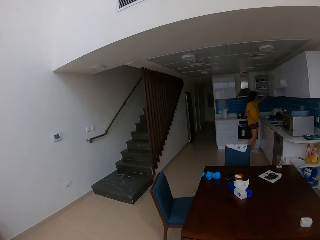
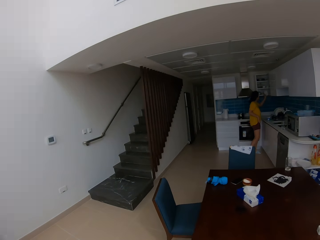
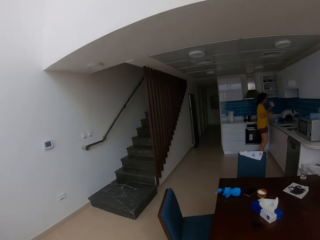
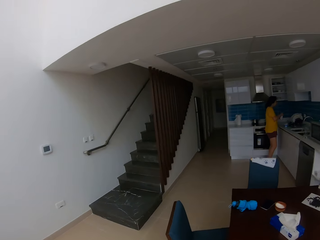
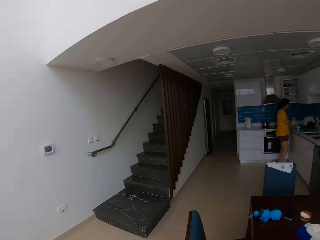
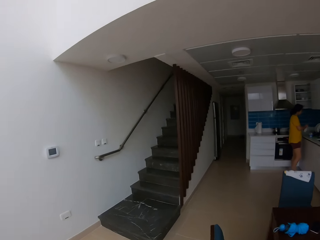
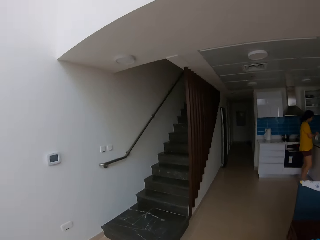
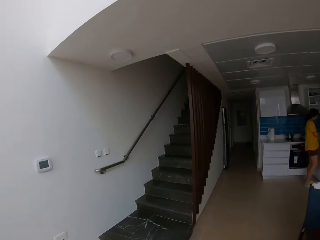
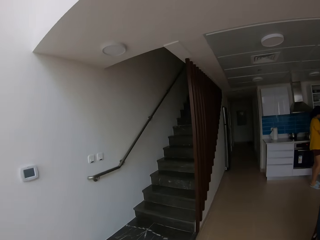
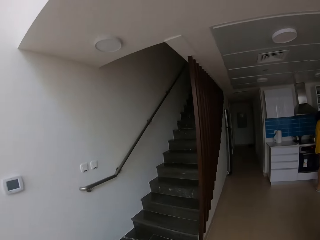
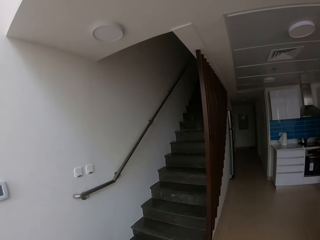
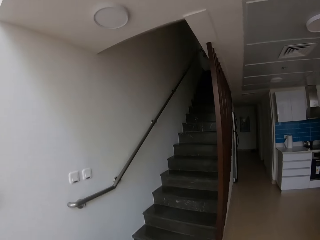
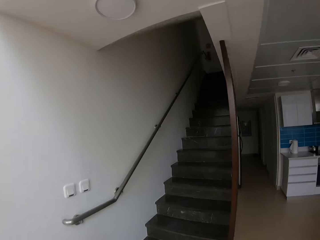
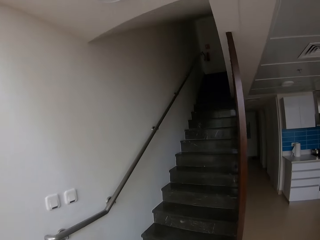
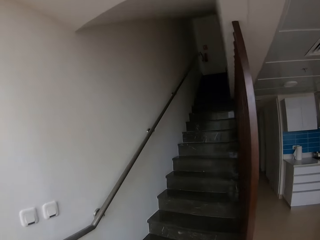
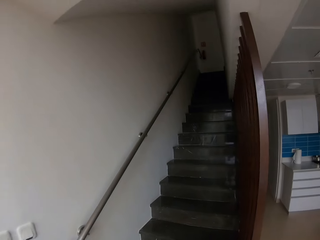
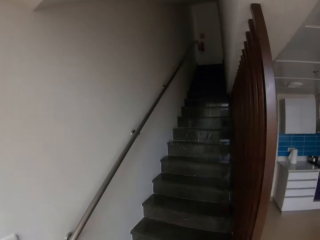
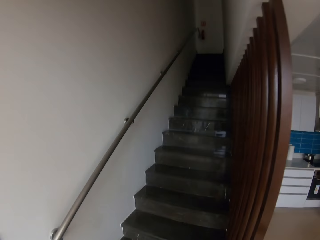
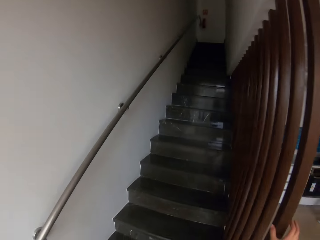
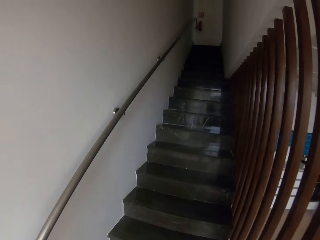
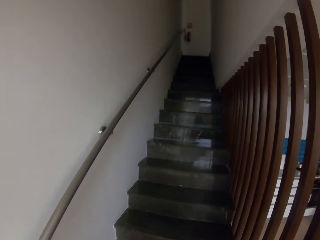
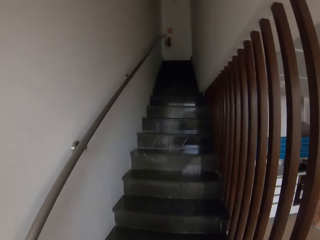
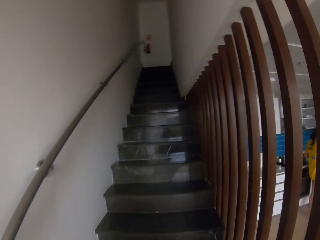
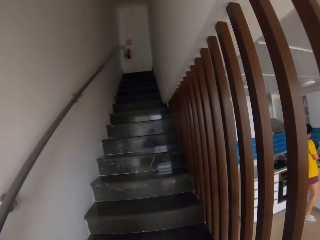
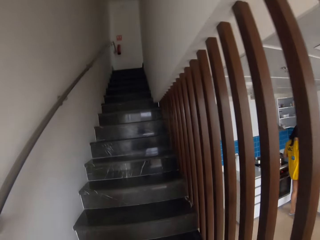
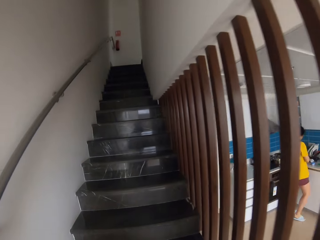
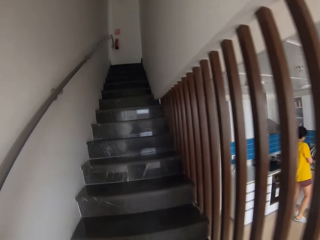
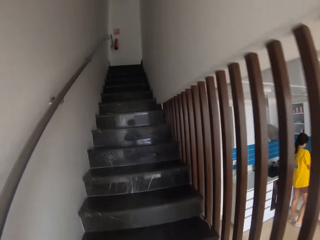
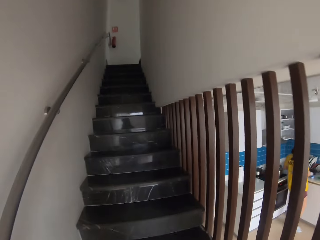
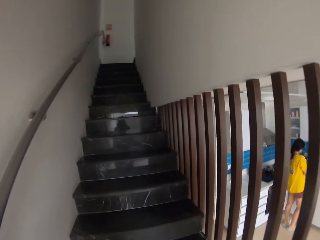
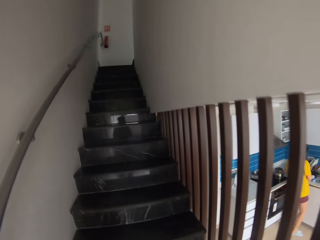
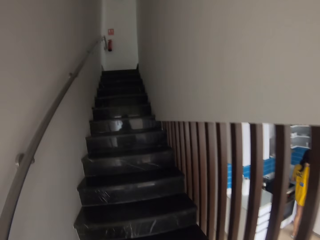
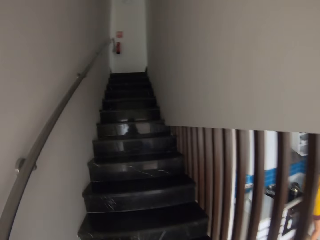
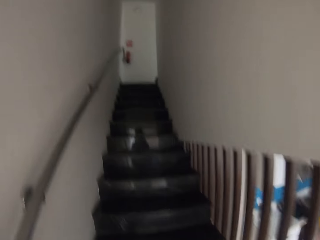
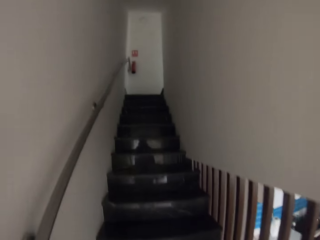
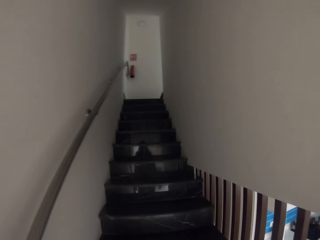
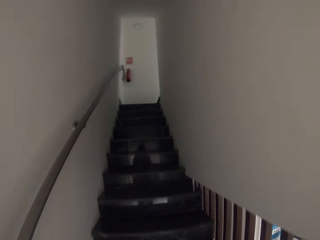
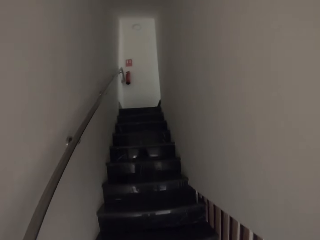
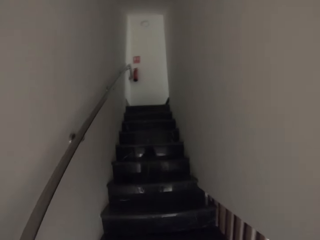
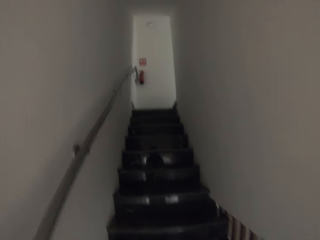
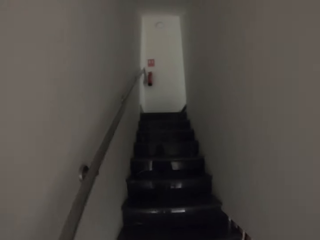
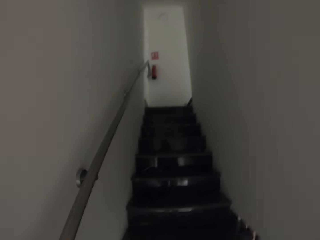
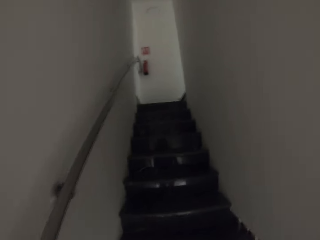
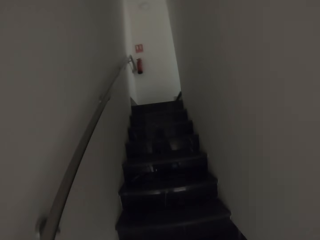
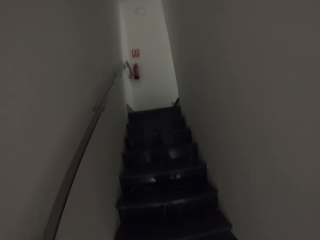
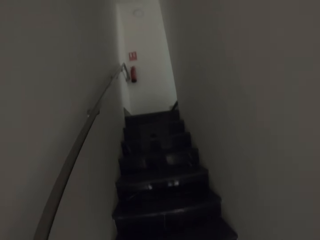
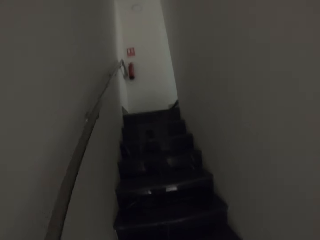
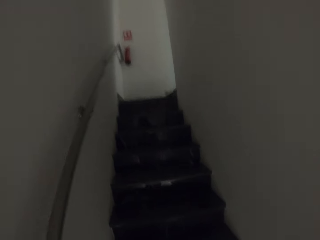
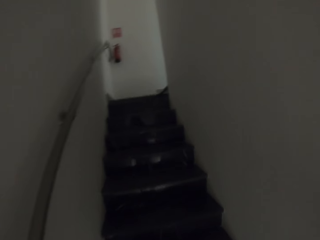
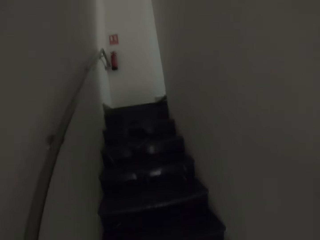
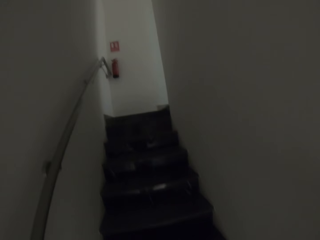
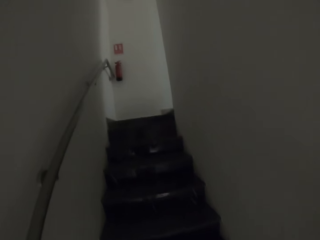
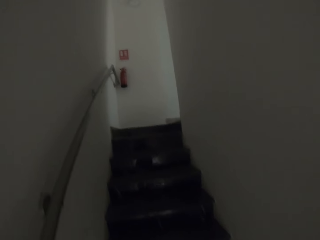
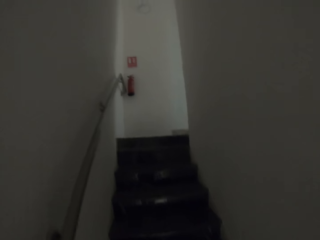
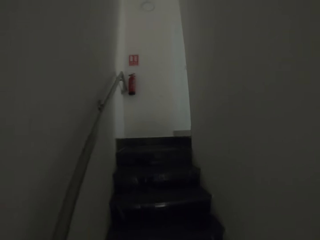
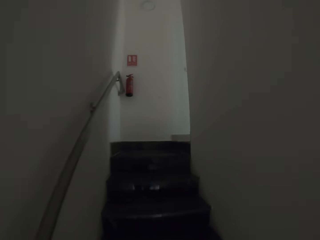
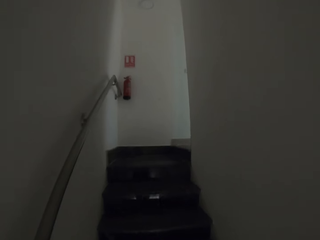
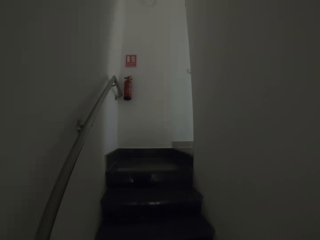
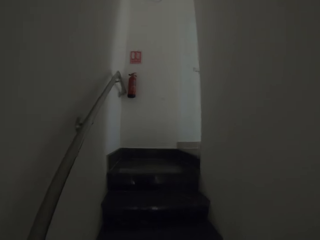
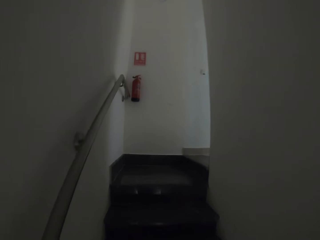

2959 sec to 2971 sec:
A woman picks something from the kitchen shelf. The camera wearer walks around the house. They walk up the stairs.

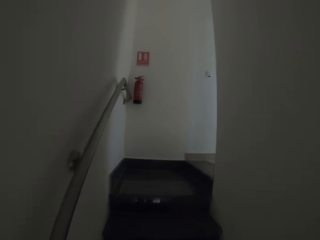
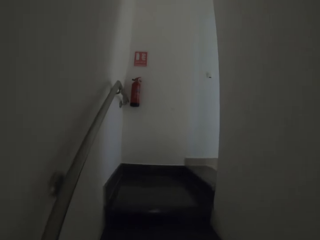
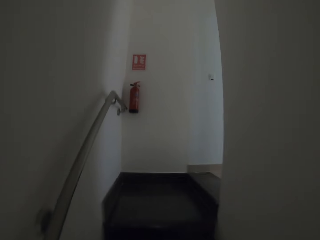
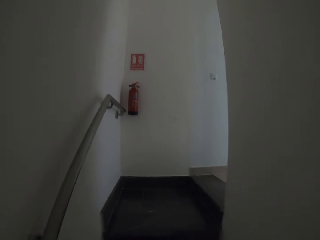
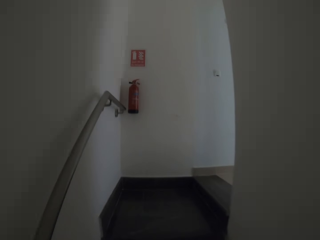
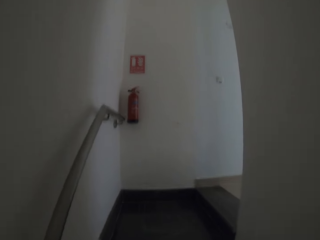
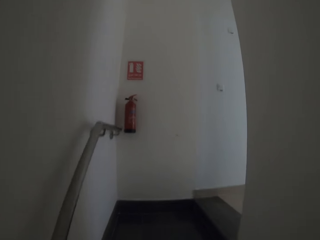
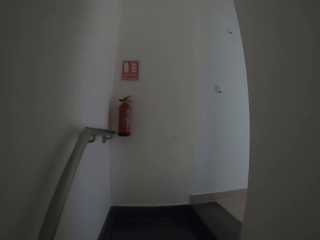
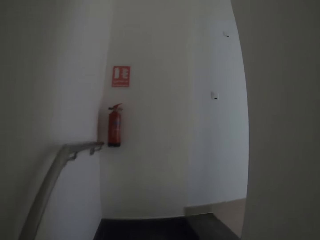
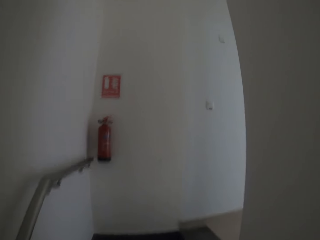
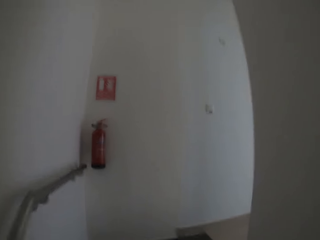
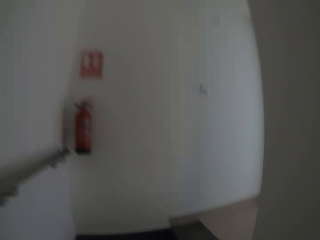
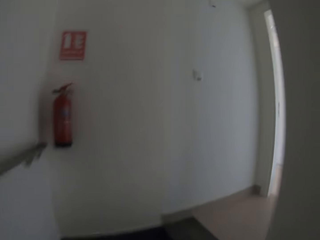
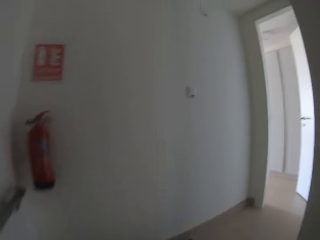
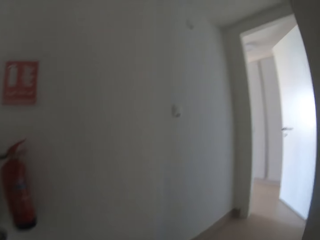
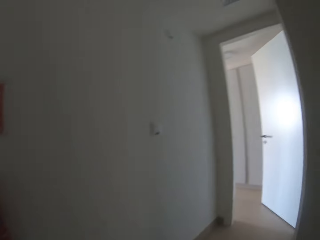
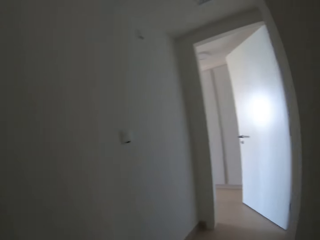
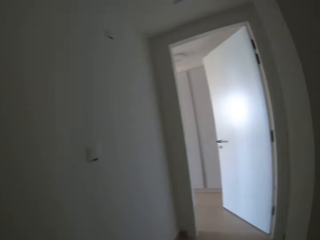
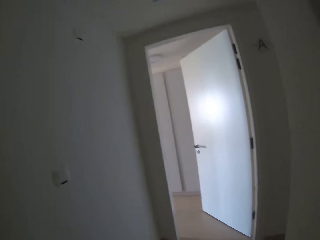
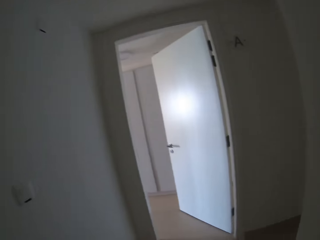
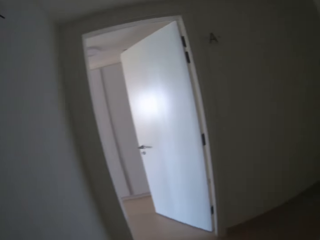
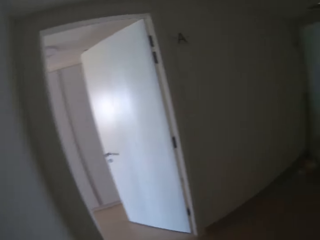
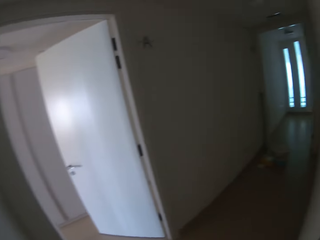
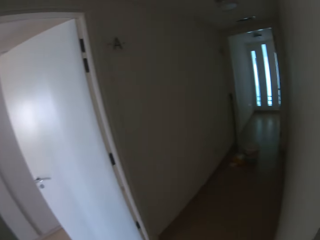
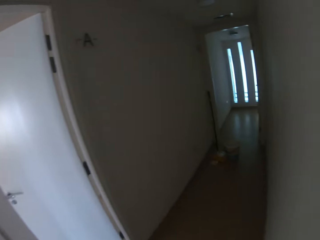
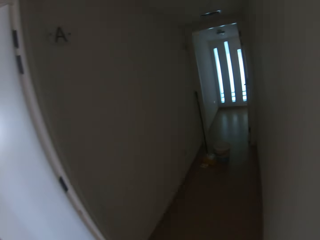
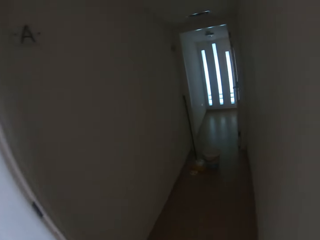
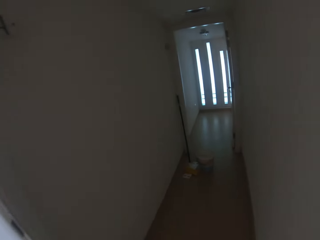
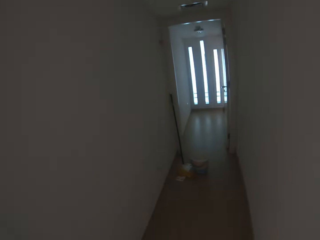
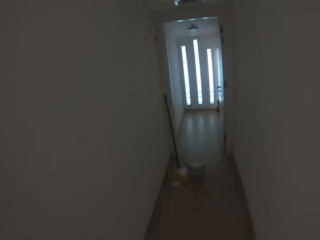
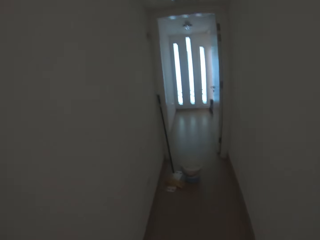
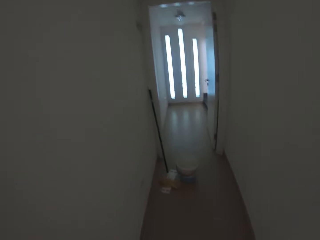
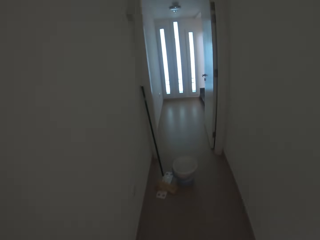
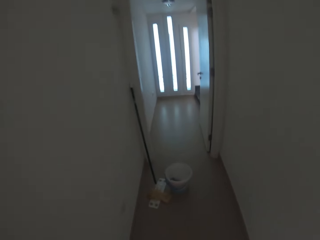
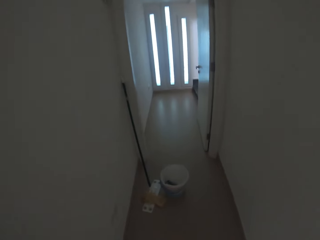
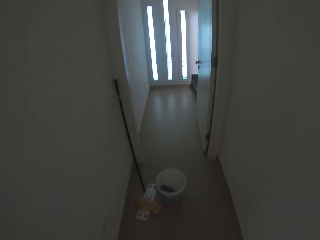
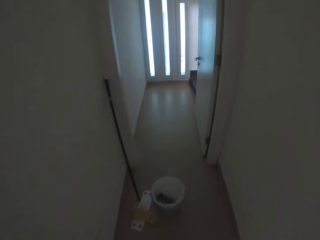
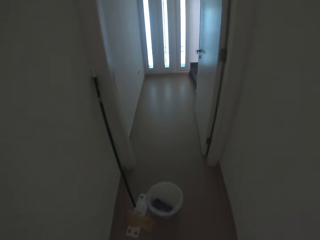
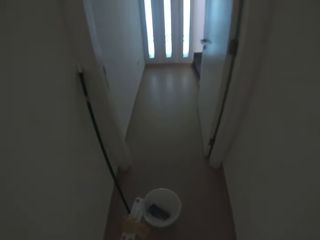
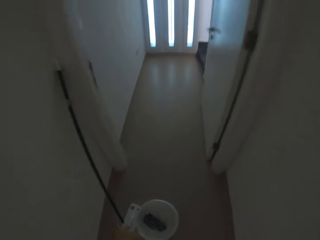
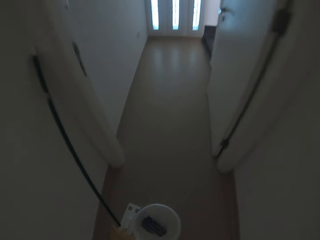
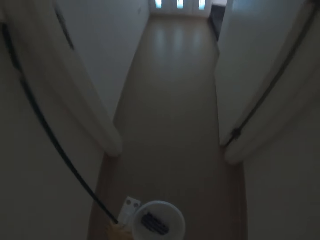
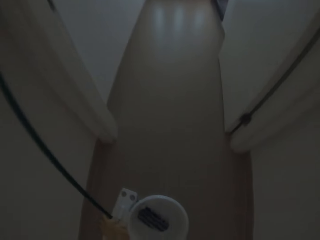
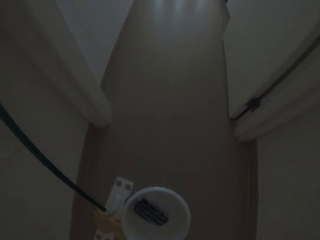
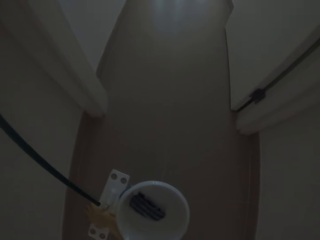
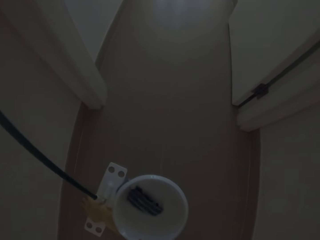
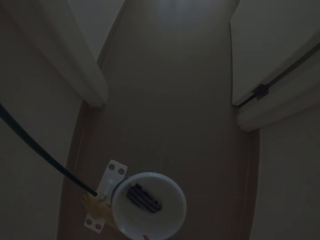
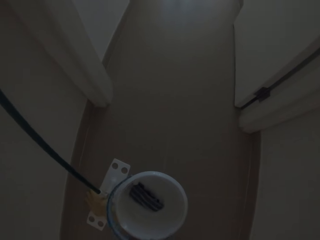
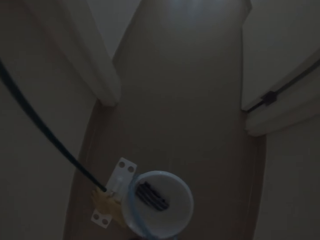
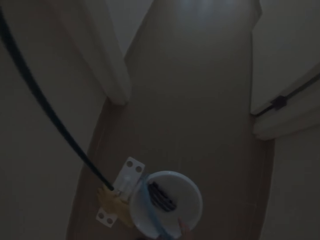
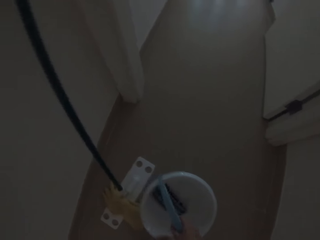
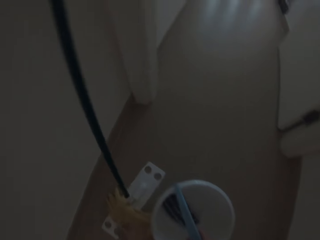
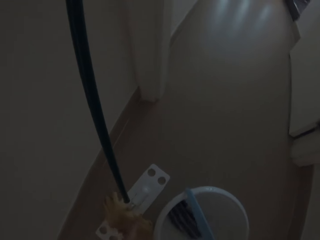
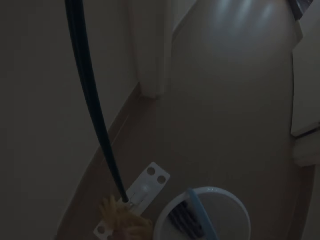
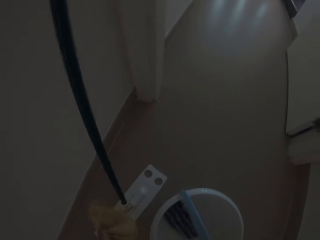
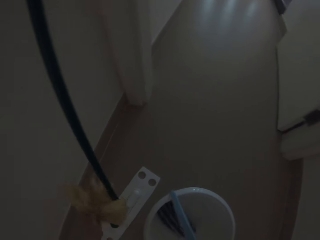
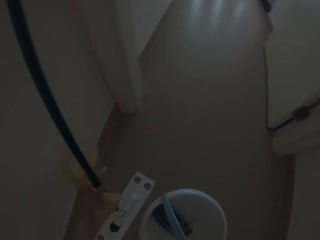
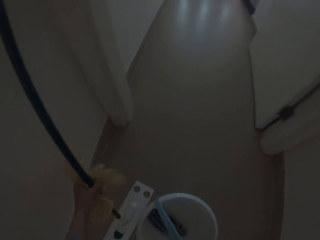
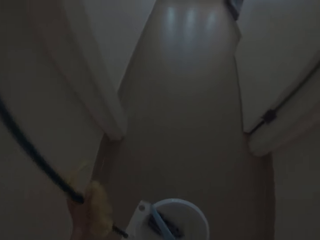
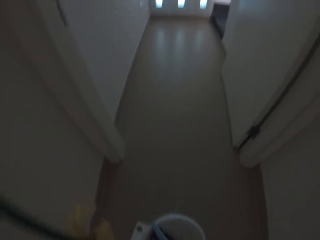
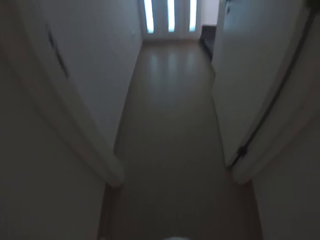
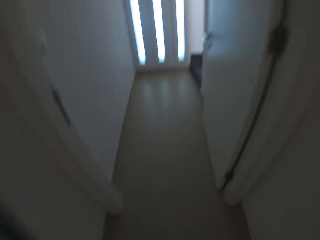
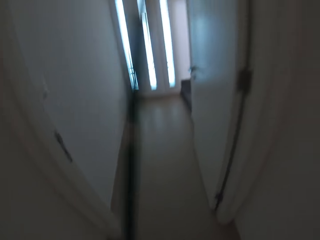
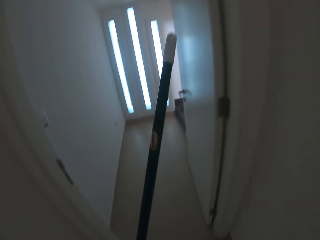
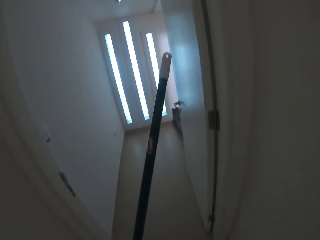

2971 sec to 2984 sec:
The camera wearer walks round the room. They pick the bucket from the floor. They pick the mop from the floor.
